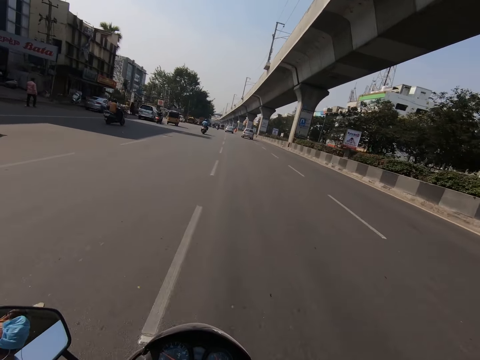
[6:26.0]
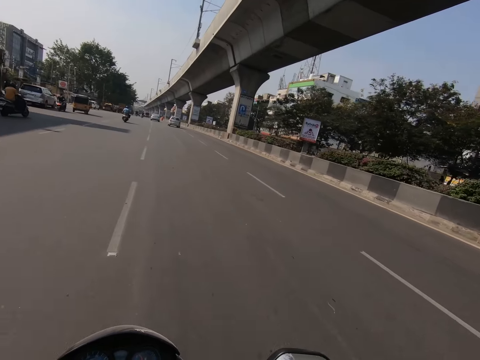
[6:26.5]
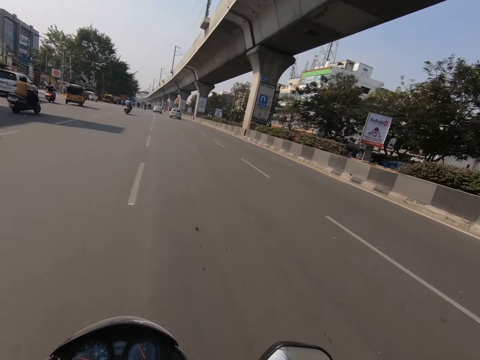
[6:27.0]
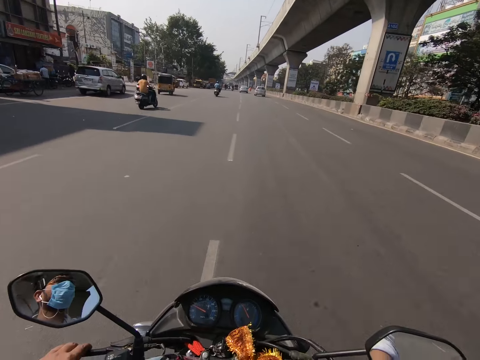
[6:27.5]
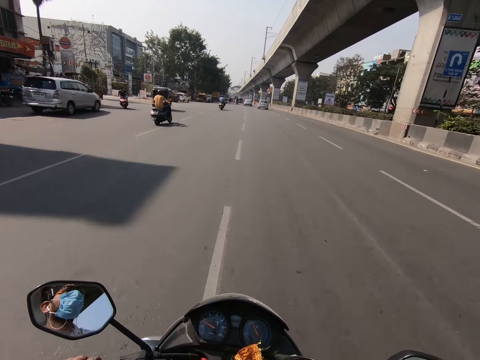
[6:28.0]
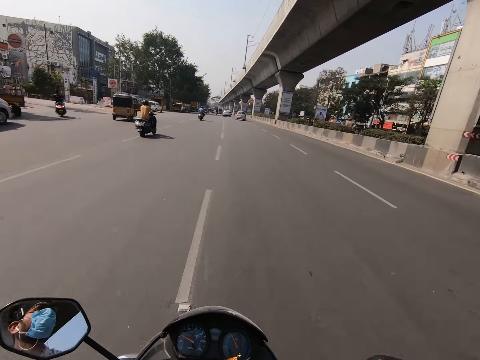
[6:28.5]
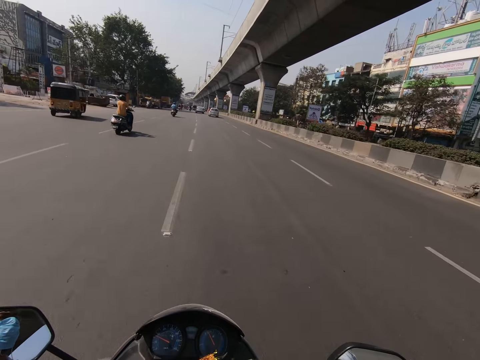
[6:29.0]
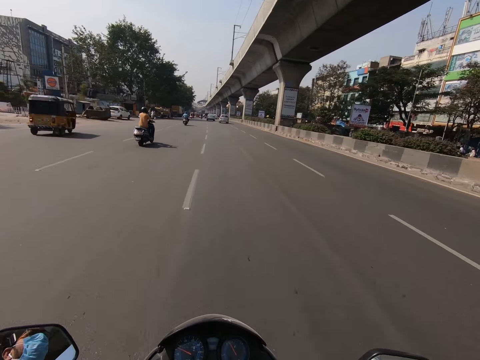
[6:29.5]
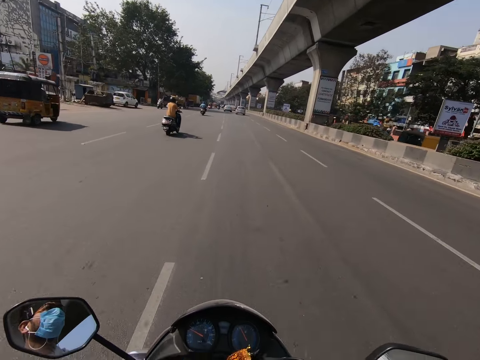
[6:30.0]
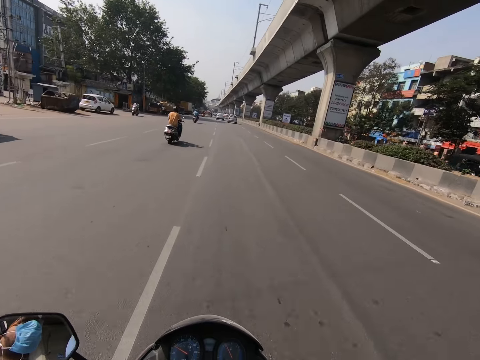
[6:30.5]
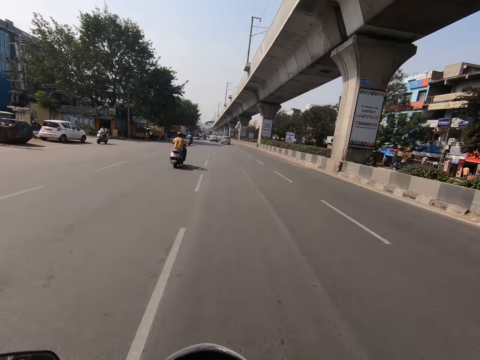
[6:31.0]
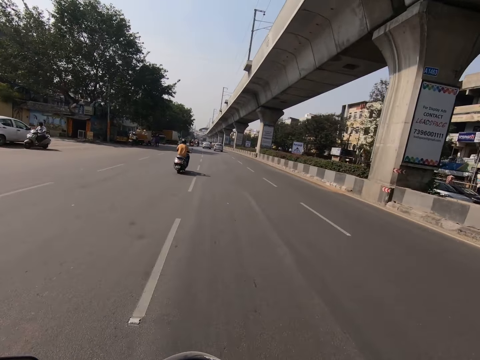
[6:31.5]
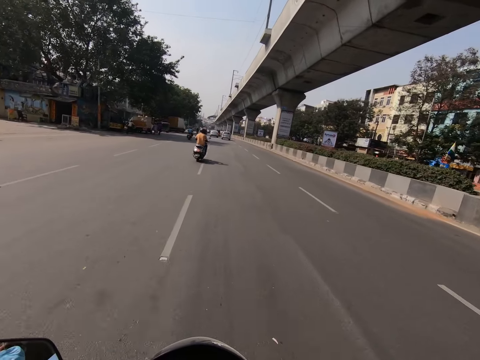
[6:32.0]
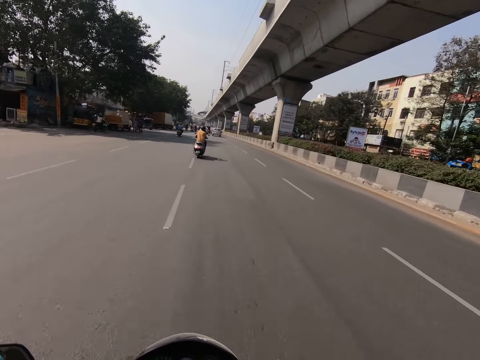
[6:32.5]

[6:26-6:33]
The camera wearer holds the handlebars of the motorbike with both hands.

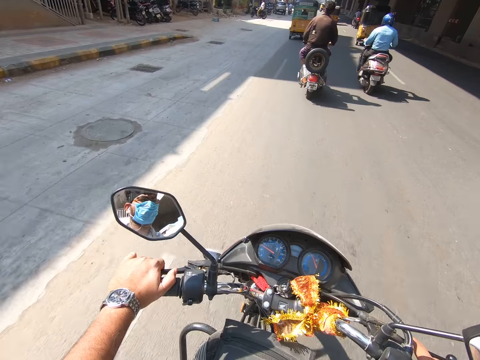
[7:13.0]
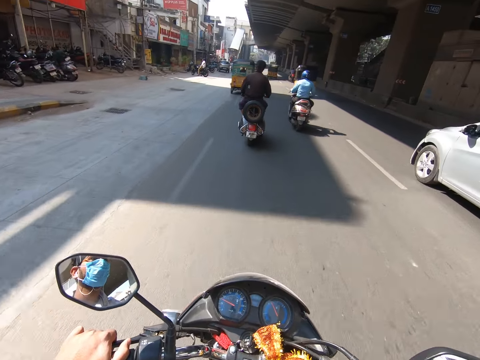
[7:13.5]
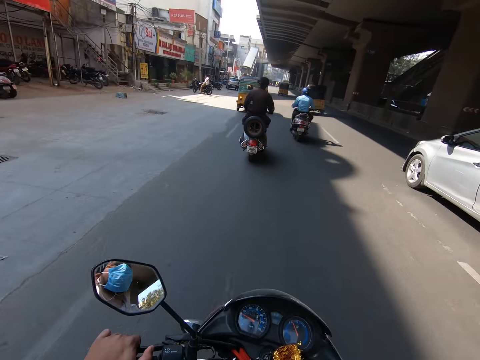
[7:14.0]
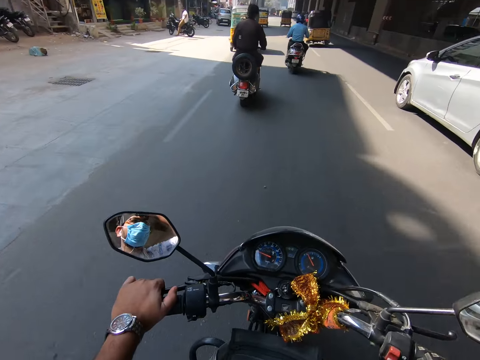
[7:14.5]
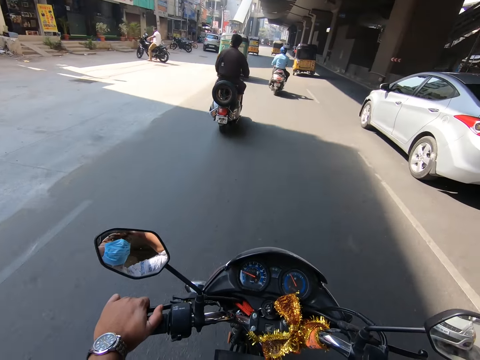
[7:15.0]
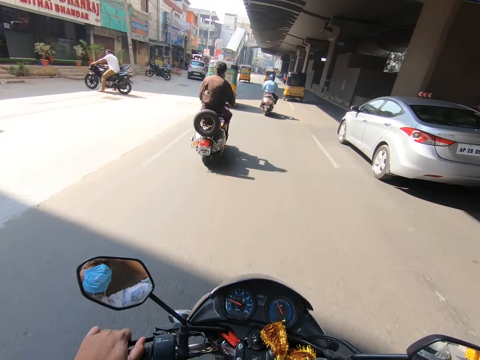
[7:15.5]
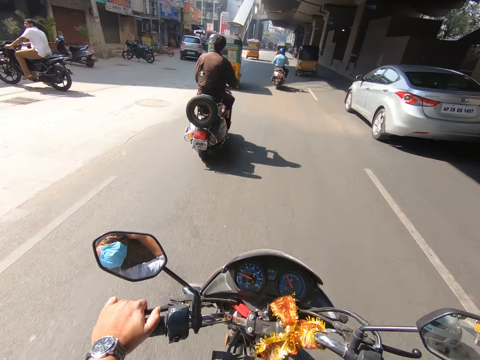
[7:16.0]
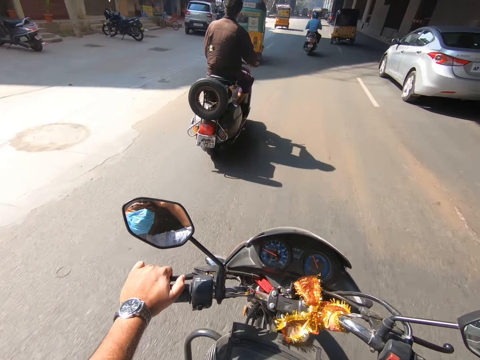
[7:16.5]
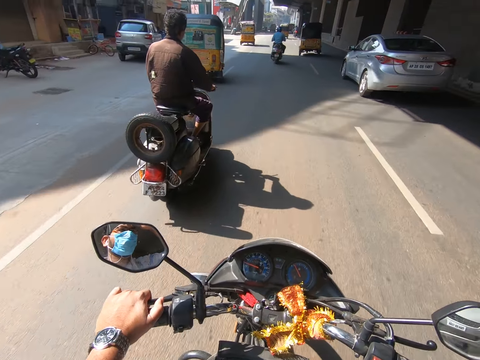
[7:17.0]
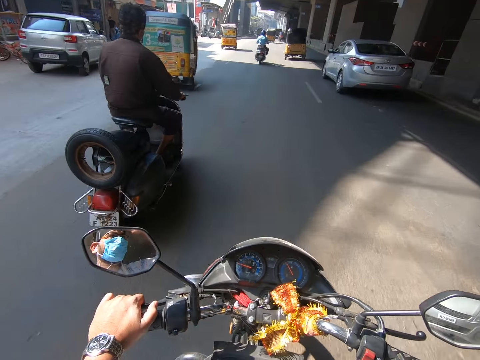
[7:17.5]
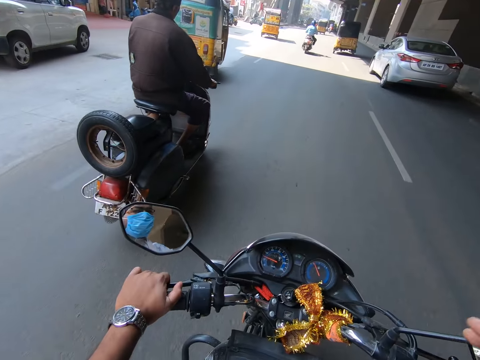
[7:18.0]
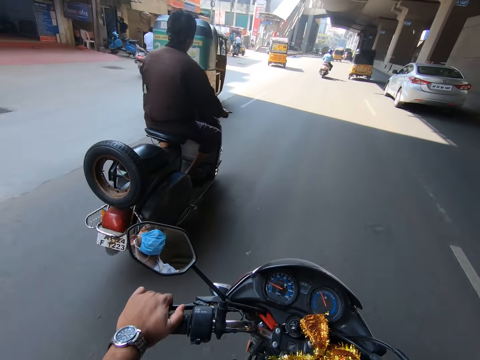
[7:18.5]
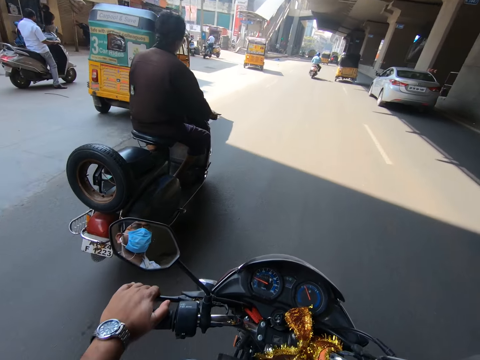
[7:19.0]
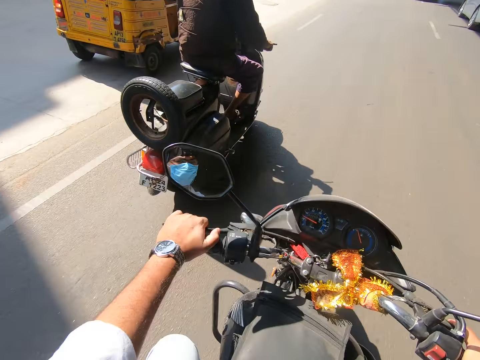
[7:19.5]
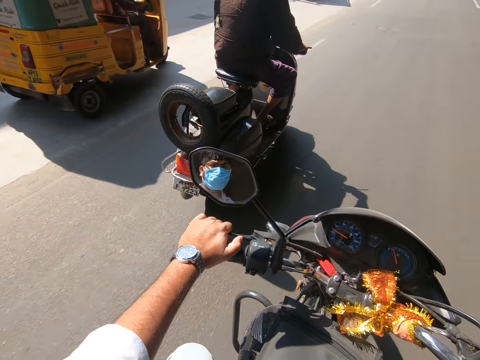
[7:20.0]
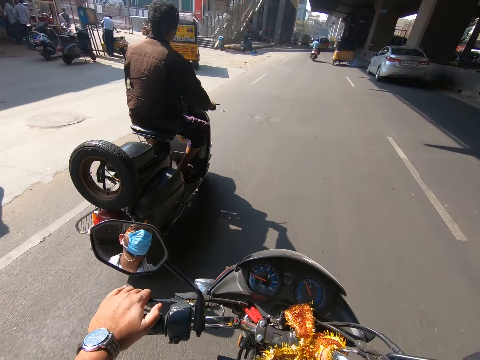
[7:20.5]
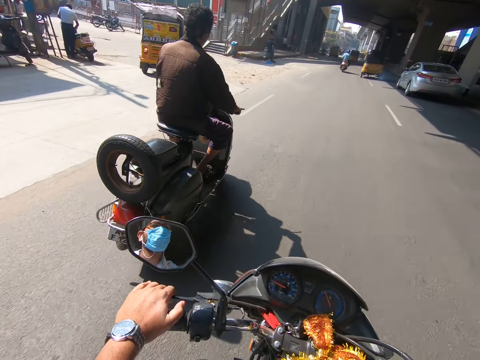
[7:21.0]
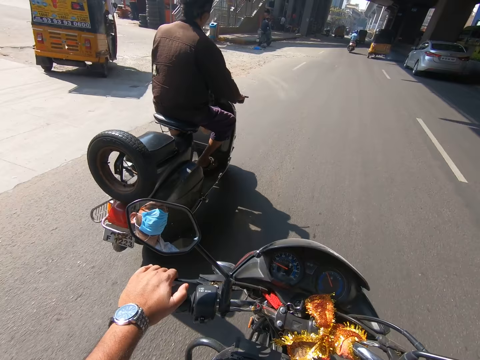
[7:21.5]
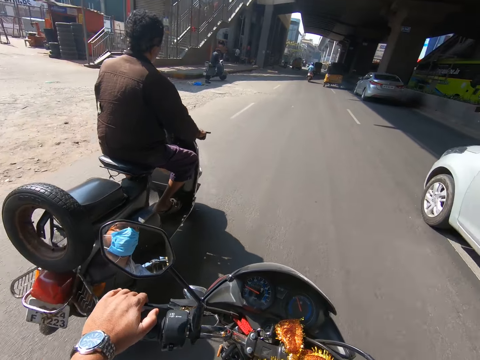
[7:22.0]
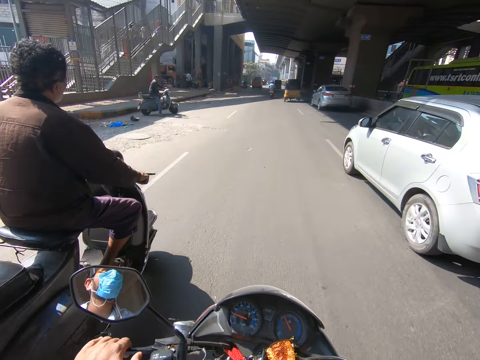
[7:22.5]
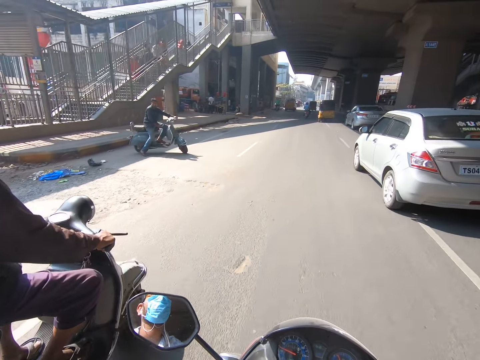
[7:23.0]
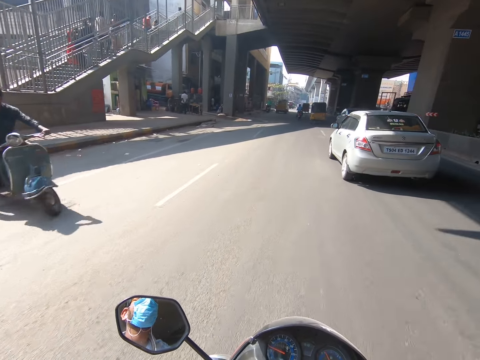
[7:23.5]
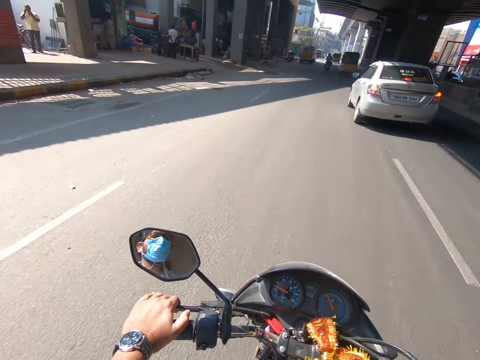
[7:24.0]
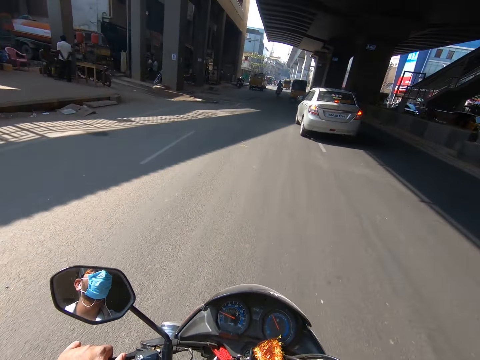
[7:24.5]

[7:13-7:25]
The camera wearer holds the handlebar of the motorbike with his left hand. He holds the handlebars of the motorbike with both hands.

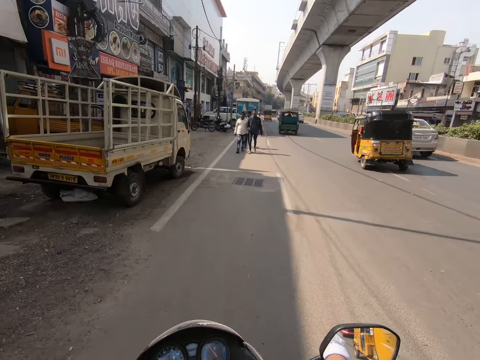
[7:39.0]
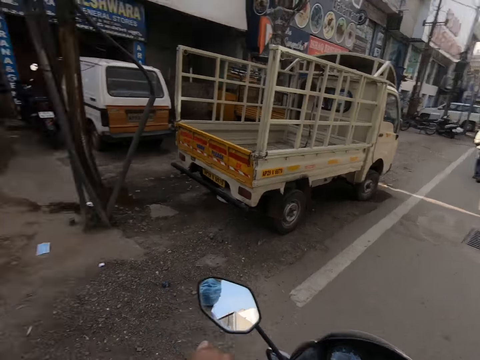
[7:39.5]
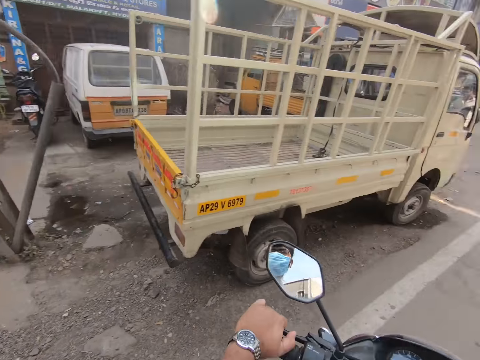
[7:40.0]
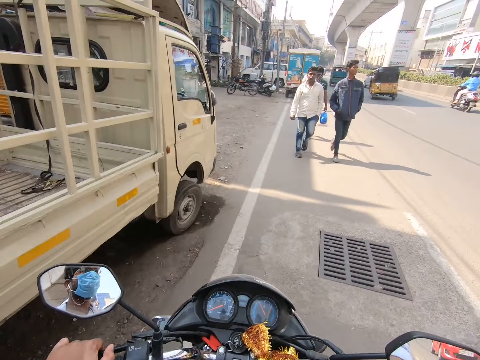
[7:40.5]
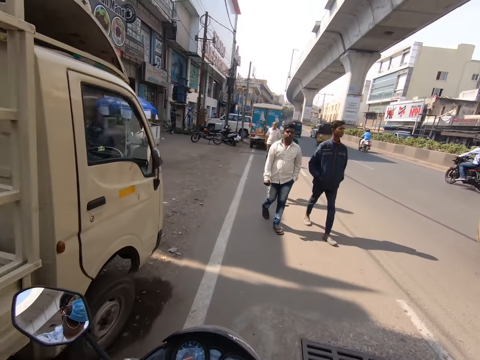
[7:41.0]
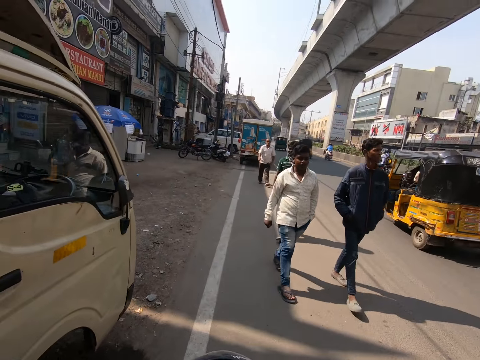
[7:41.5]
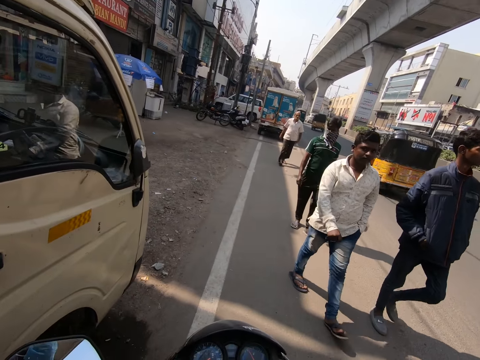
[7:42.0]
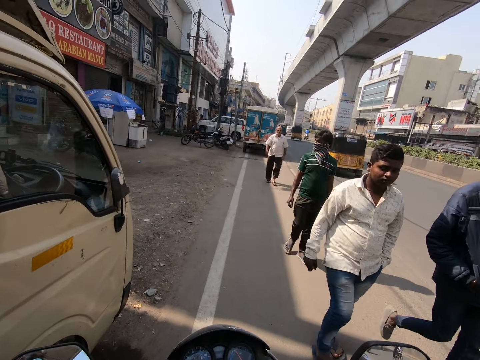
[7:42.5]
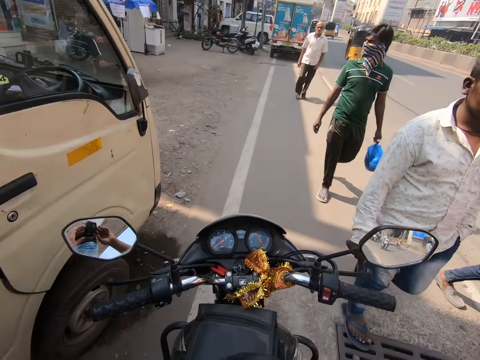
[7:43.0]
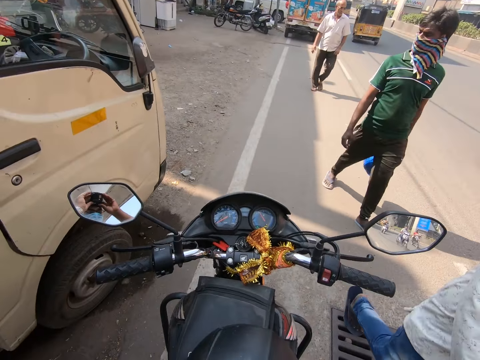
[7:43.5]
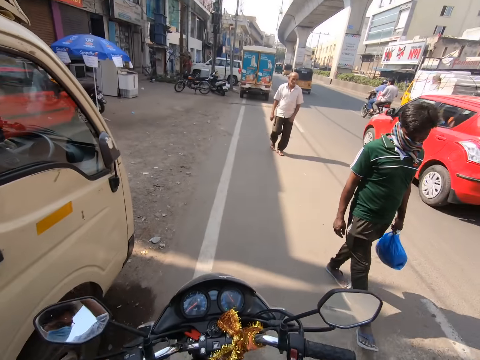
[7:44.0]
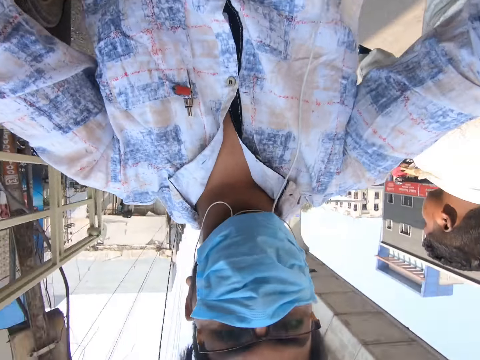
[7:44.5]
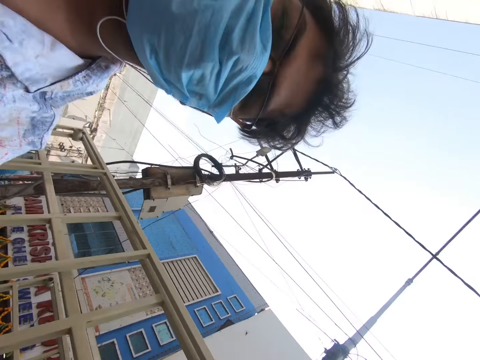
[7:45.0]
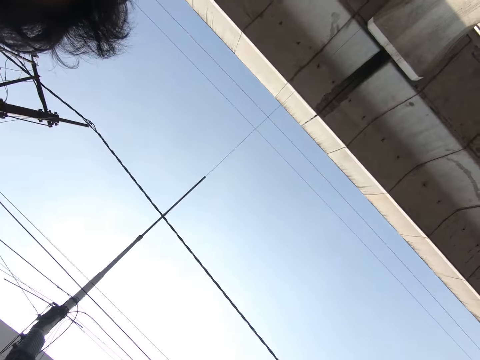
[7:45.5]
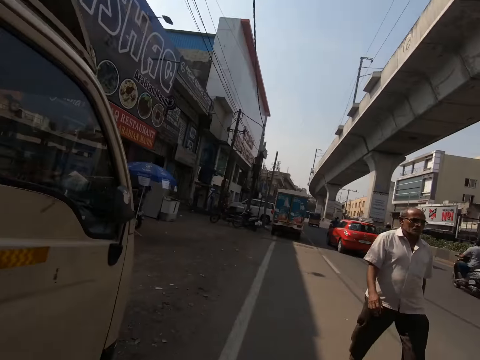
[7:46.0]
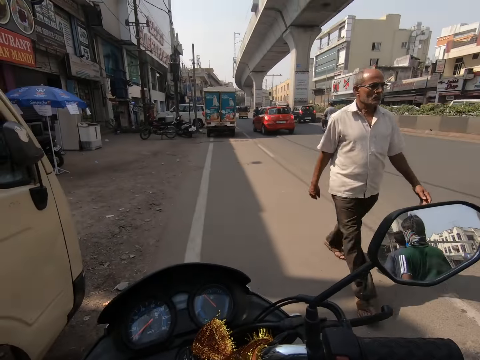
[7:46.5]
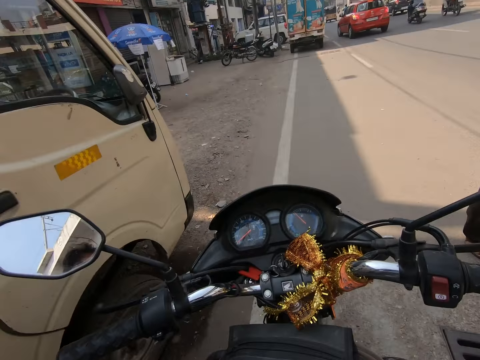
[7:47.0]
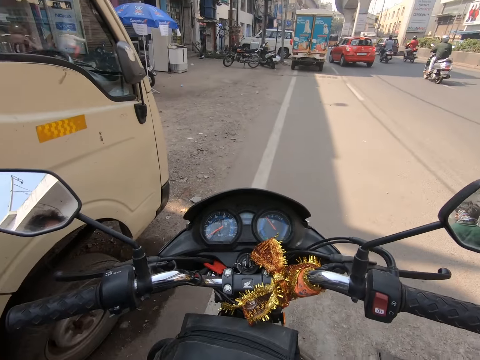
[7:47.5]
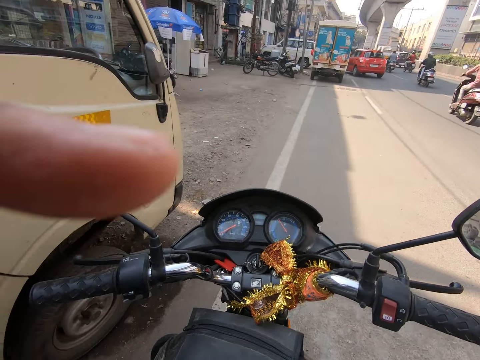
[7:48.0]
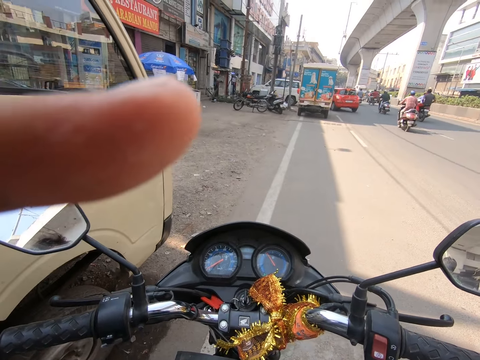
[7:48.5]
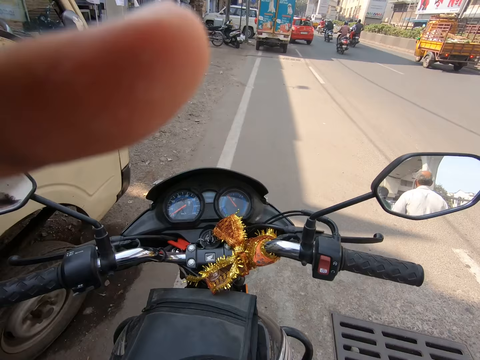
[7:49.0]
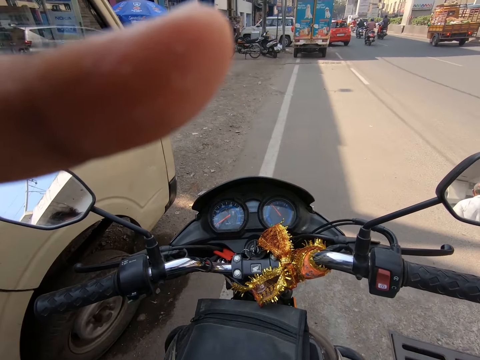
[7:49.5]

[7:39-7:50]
The camera wearer stops the motorcycle. A man and another man walk past the camera wearer. The camera wearer takes off his camera with both hands. Another man walks past the camera wearer. Another man walks past the camera wearer. The camera wearer adjusts his camera with his left hand.
